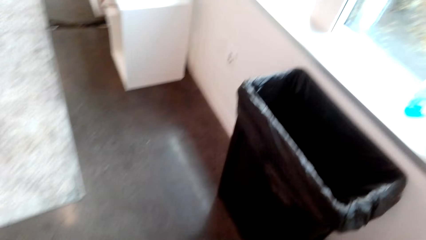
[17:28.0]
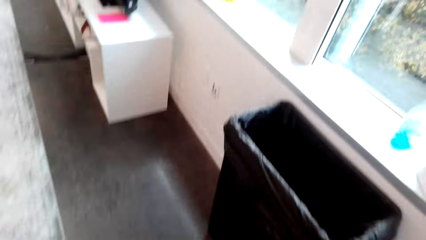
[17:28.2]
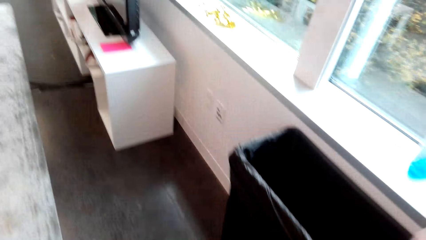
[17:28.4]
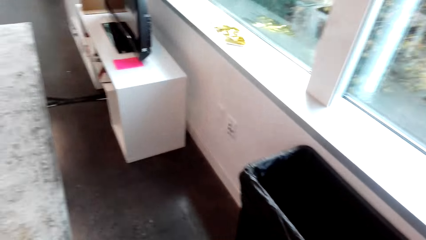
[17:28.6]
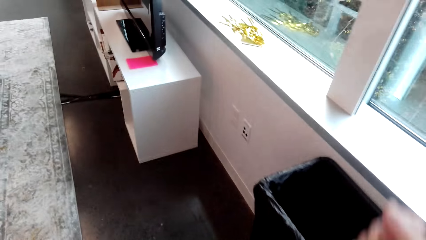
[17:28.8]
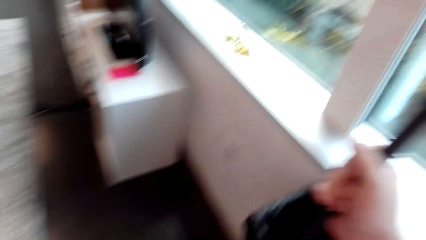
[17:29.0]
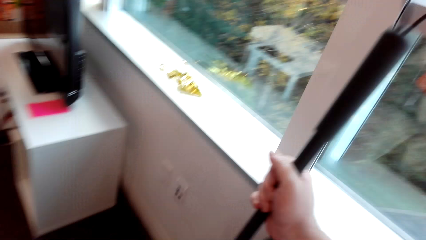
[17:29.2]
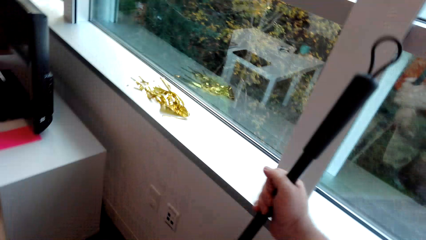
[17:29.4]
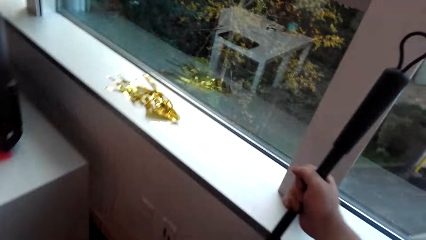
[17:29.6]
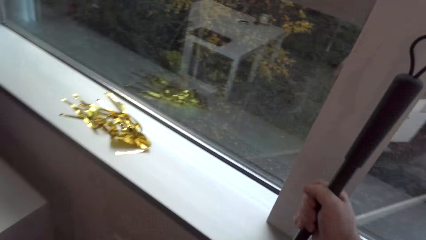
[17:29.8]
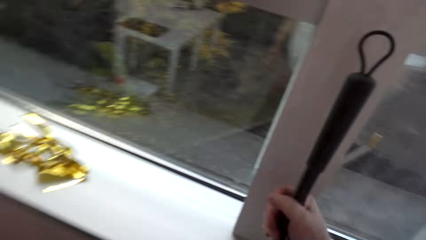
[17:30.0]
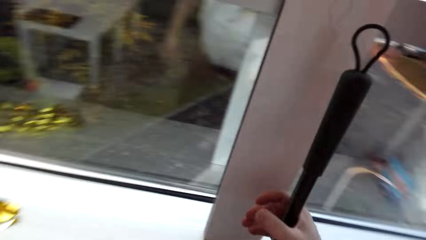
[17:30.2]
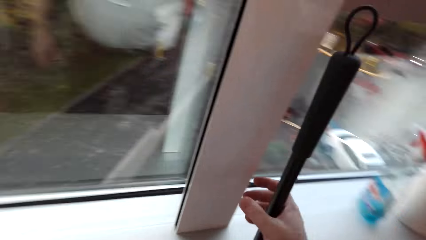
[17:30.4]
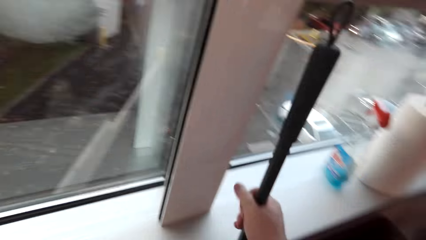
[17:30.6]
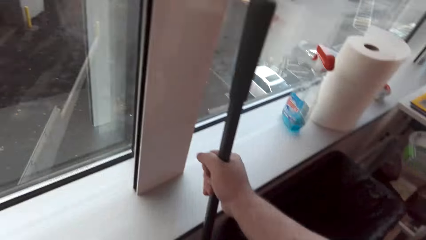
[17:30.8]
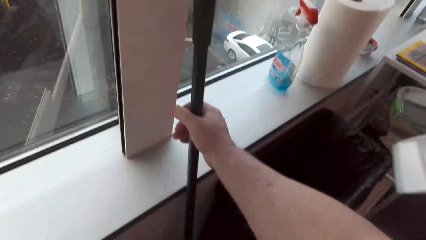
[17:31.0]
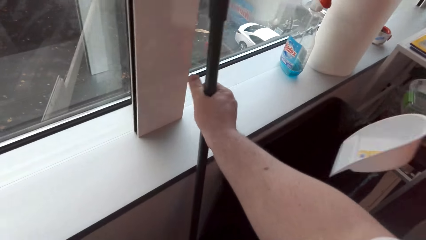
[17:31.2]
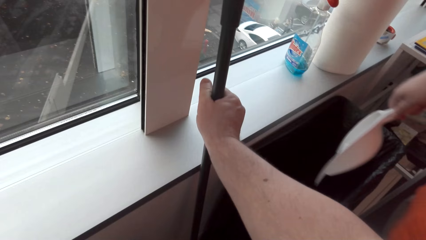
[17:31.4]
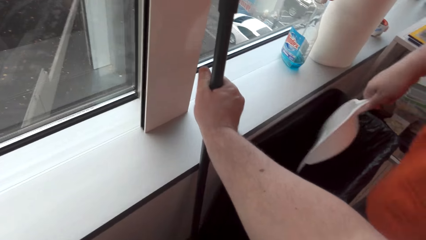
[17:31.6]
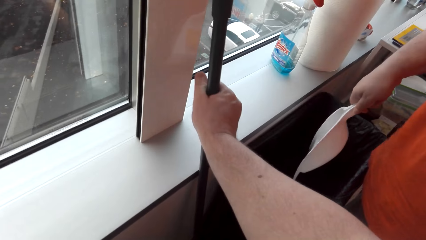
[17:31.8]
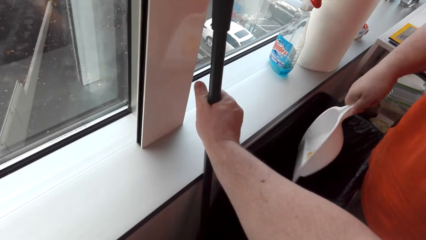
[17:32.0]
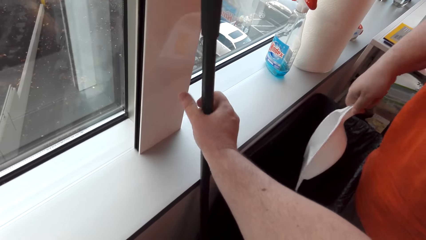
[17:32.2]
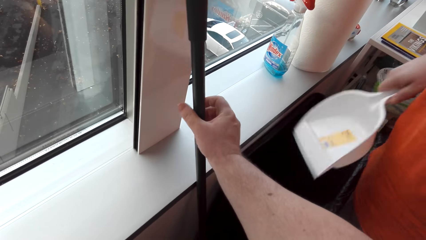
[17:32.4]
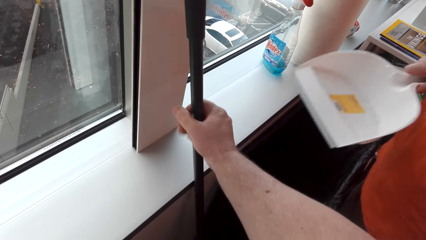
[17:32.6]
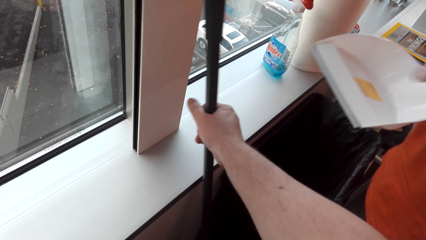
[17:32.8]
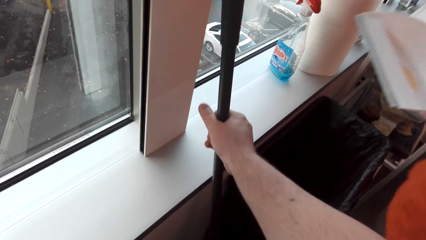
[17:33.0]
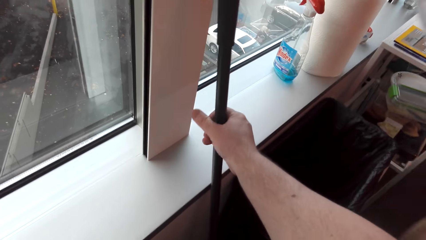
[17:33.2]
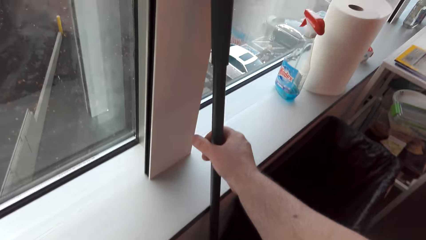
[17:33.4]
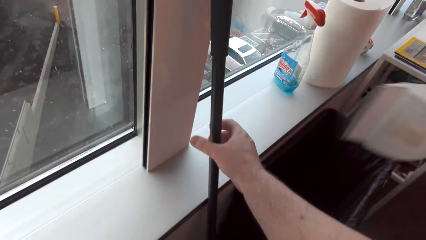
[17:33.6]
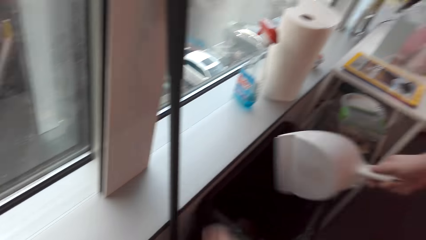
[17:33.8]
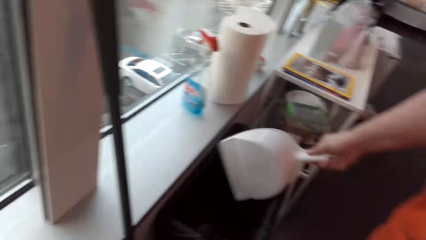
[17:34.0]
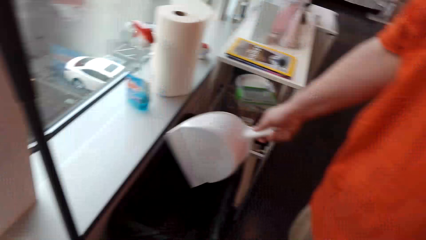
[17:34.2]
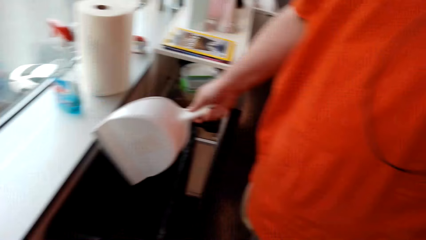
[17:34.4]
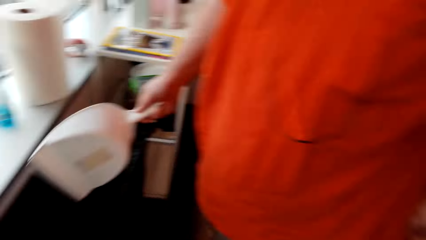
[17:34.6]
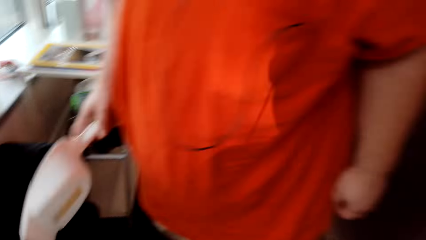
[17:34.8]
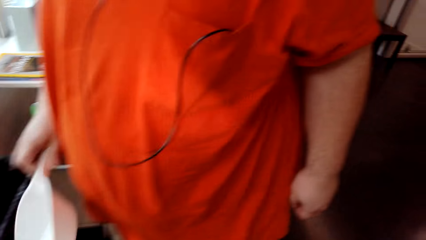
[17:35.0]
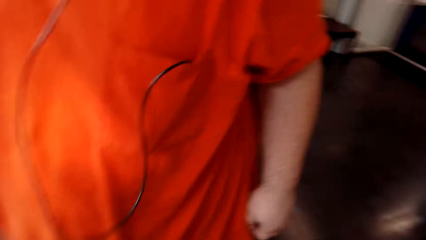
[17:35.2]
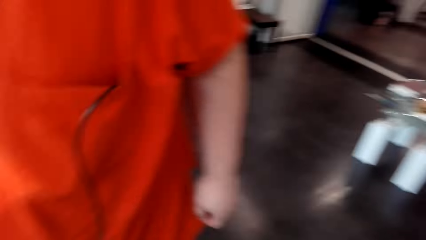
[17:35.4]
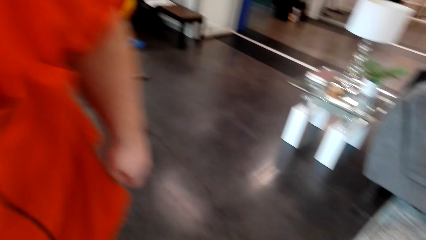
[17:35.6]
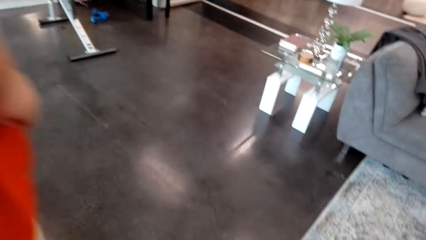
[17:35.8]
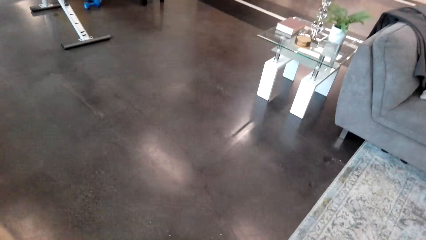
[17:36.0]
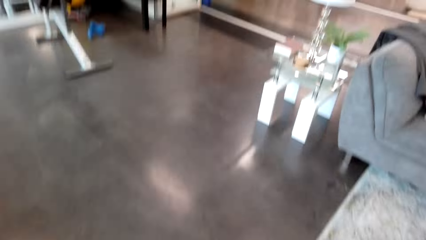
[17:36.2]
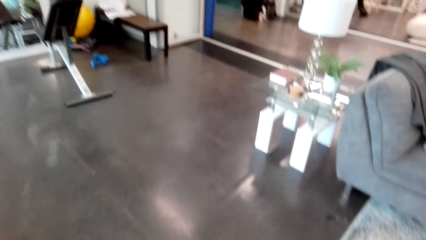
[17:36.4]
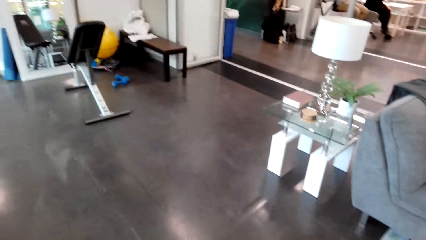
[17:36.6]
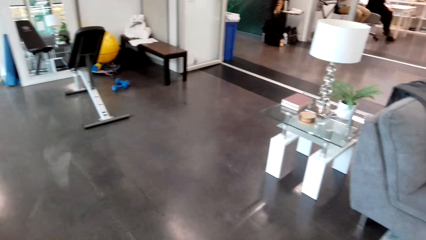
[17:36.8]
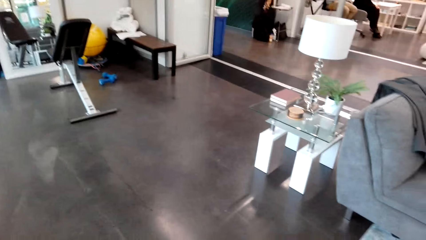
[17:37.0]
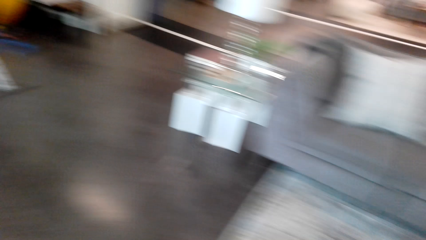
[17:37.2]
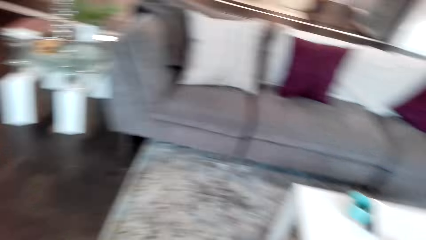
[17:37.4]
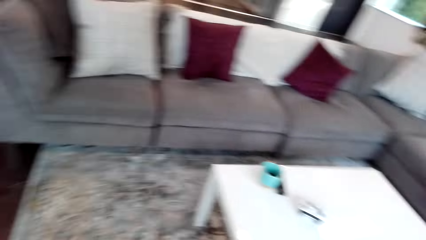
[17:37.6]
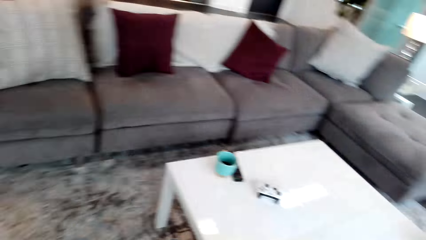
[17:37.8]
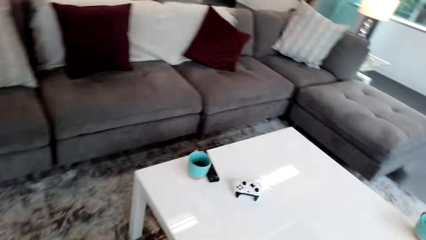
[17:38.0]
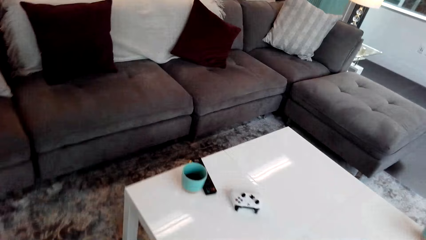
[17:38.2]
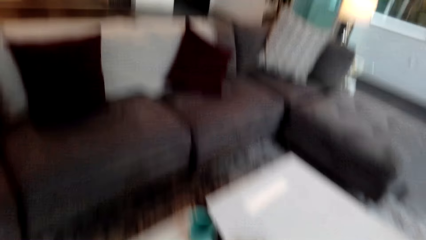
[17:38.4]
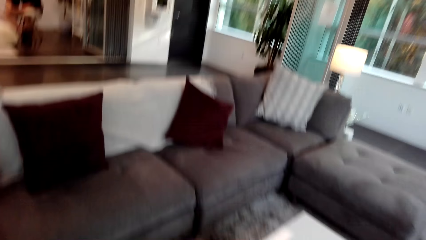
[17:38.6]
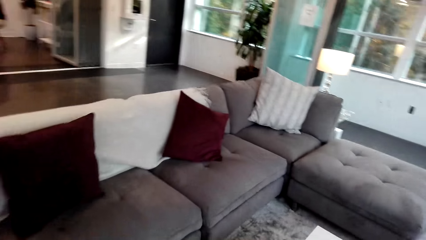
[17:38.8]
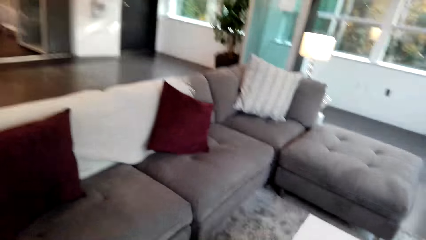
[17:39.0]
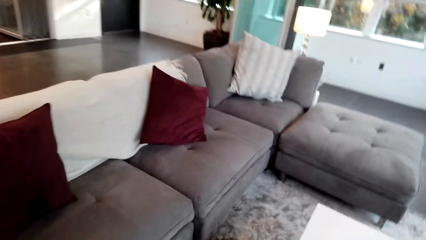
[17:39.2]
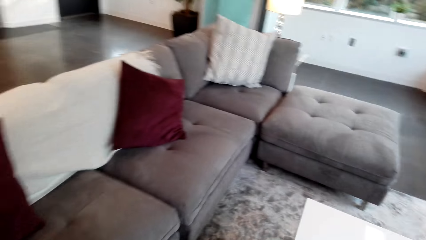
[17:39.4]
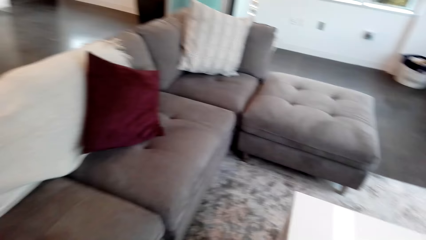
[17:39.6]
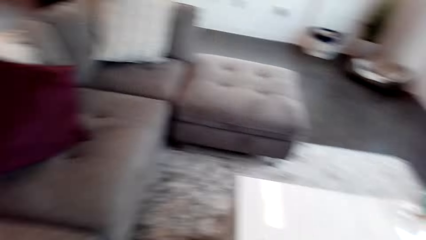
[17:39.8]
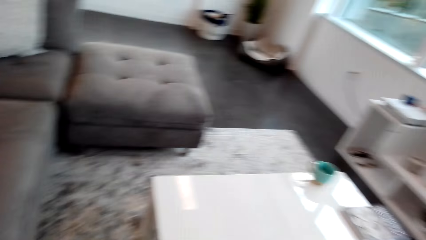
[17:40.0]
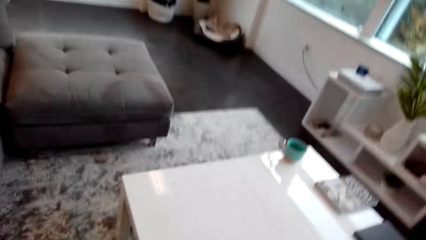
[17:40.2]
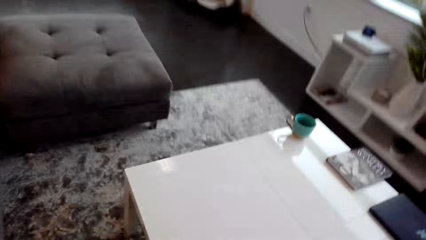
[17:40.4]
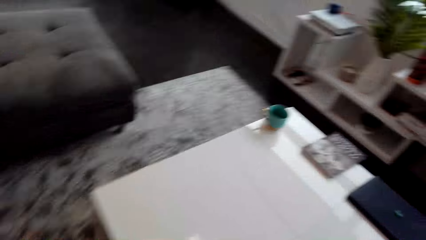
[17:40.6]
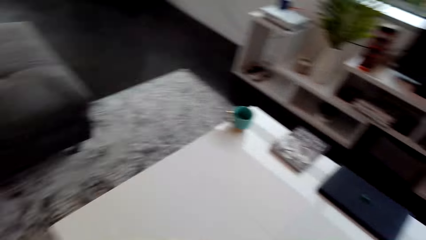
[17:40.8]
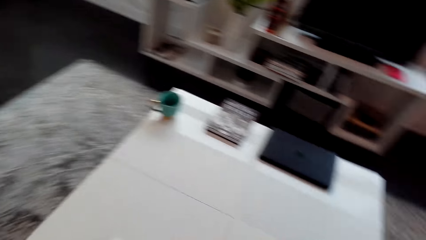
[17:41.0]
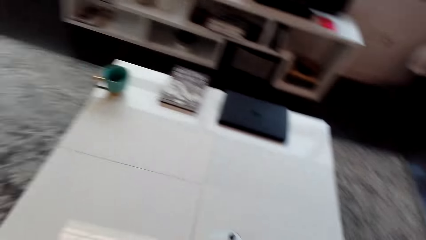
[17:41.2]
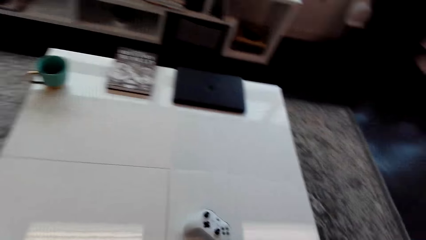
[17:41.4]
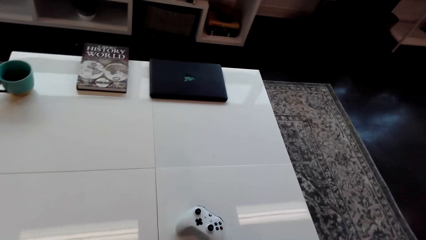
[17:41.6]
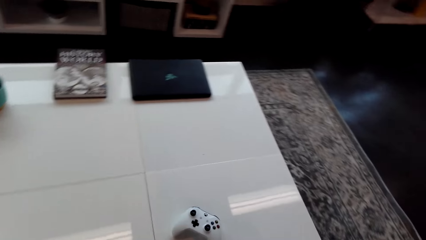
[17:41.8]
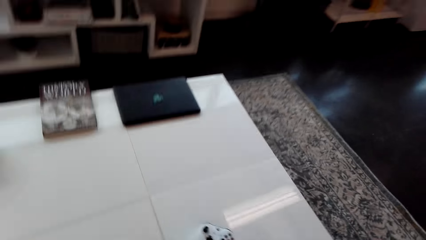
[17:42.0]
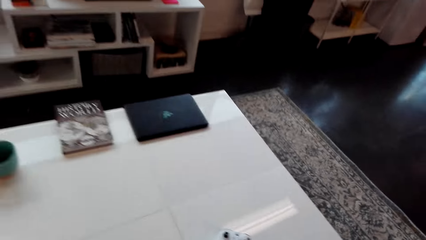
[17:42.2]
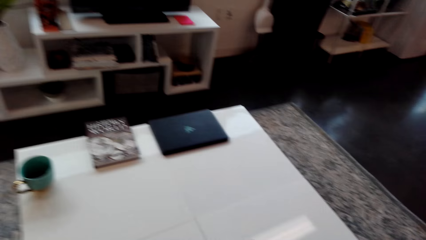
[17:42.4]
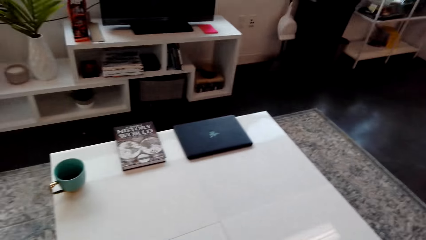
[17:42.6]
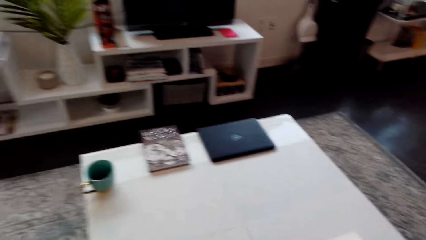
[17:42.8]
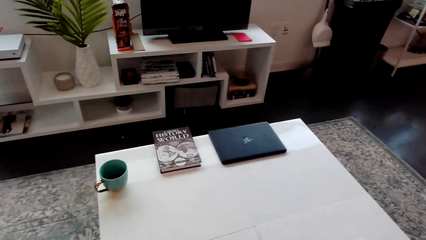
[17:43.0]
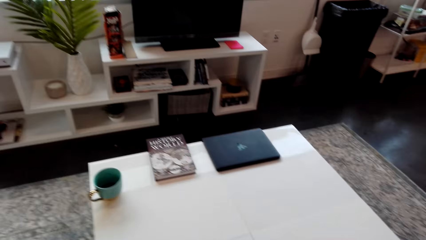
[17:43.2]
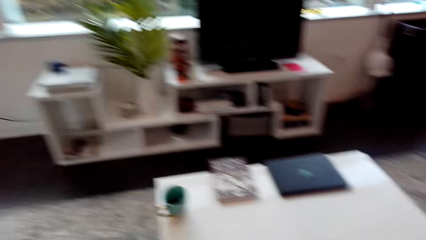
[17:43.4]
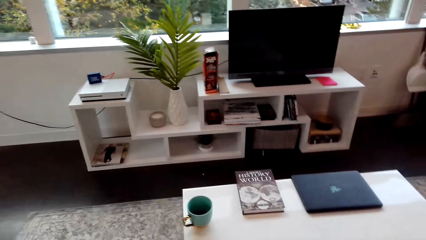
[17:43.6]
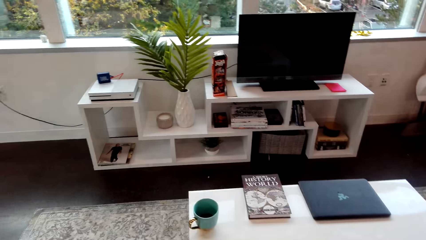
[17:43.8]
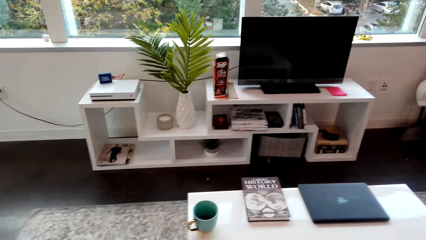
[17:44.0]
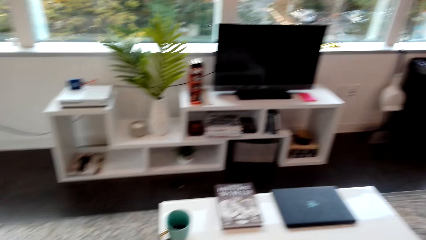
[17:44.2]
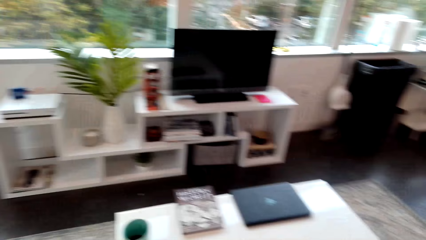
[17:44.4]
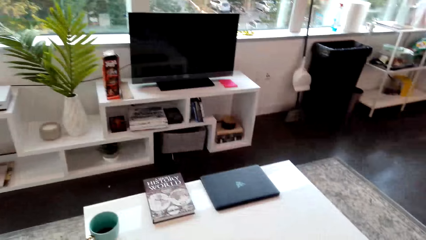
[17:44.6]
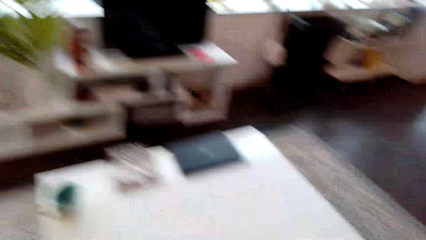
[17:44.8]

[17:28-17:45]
The camera wearer puts the broom around the window. They put down the broom. A man throws the dirt in the dustbin. The camera wearer drops the dirt in the dustbin. They put down the broom. The man throws the dirt in the dustbin. The camera wearer walks around the room.
